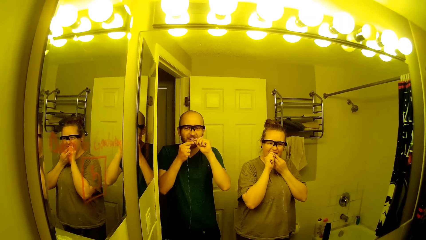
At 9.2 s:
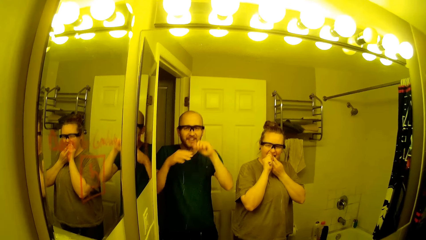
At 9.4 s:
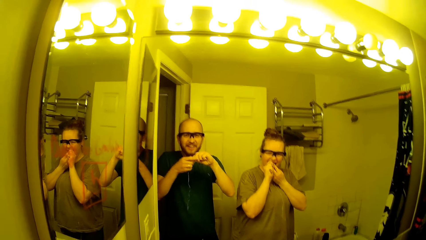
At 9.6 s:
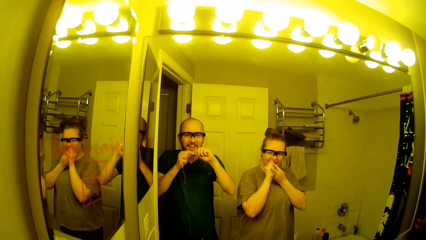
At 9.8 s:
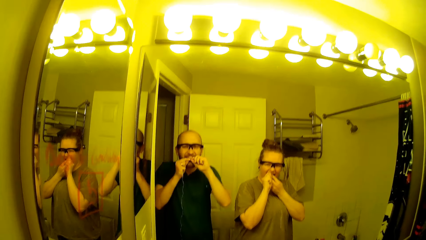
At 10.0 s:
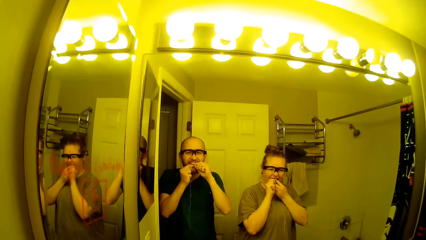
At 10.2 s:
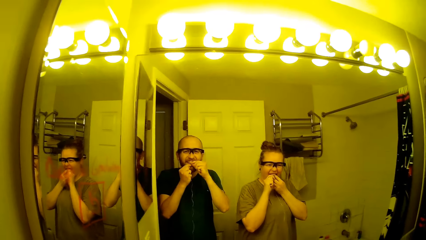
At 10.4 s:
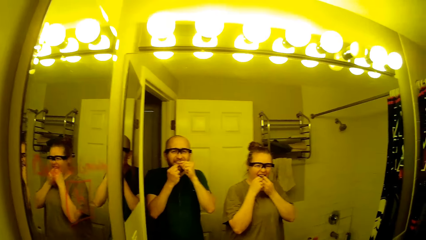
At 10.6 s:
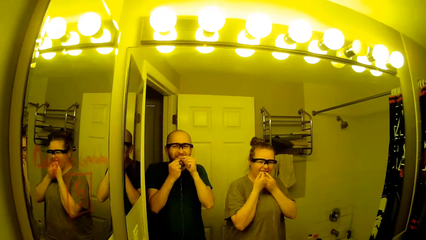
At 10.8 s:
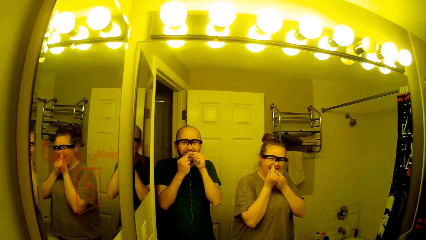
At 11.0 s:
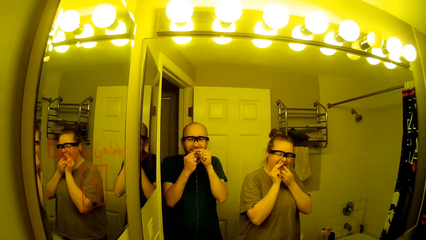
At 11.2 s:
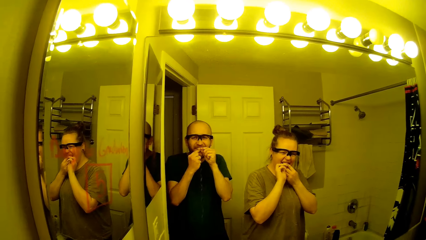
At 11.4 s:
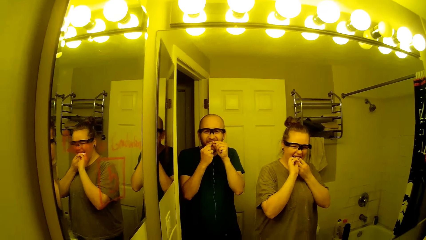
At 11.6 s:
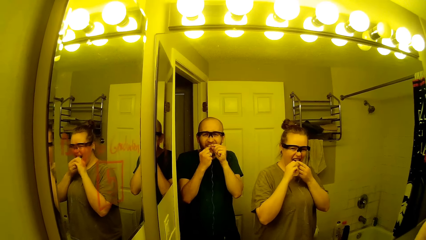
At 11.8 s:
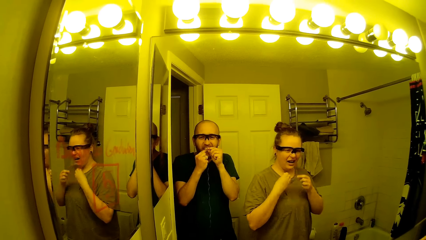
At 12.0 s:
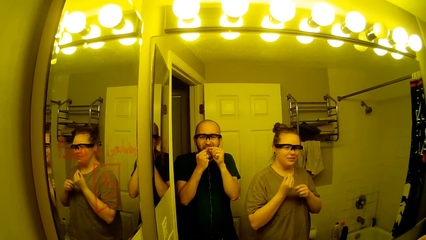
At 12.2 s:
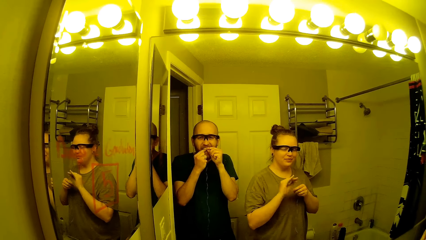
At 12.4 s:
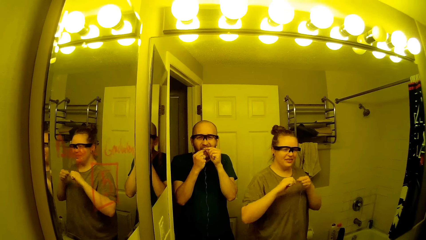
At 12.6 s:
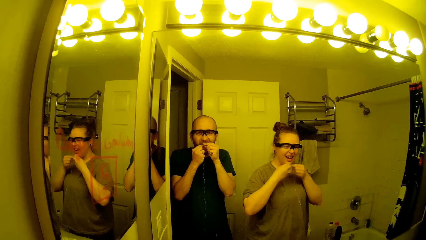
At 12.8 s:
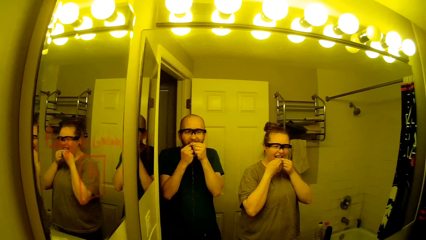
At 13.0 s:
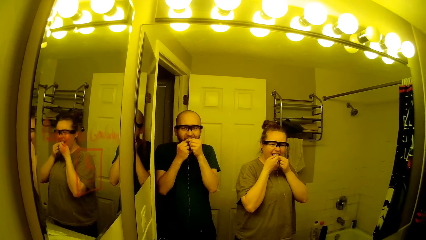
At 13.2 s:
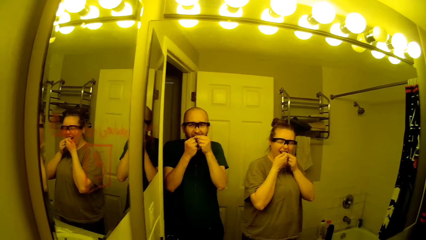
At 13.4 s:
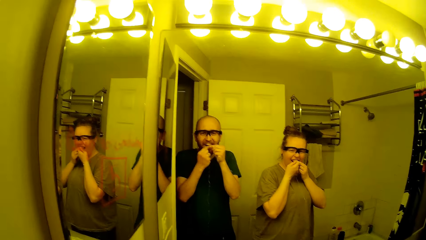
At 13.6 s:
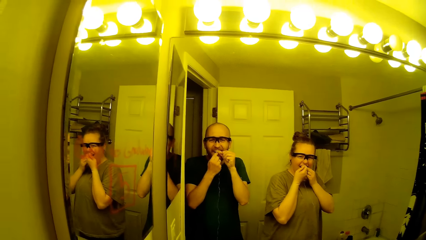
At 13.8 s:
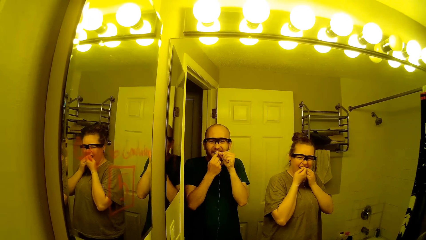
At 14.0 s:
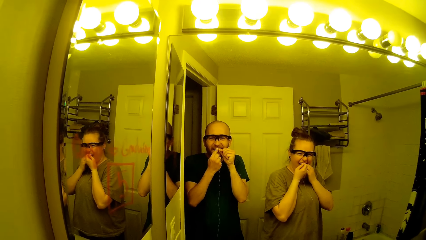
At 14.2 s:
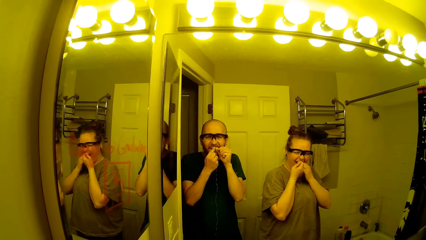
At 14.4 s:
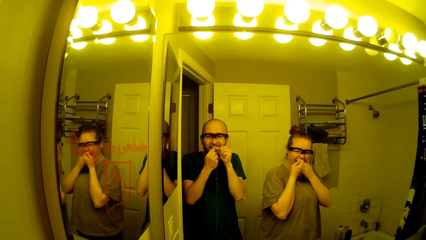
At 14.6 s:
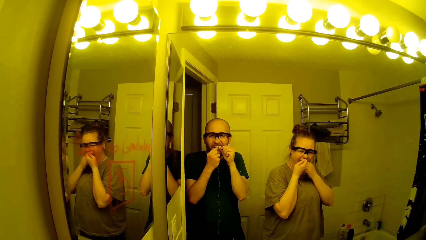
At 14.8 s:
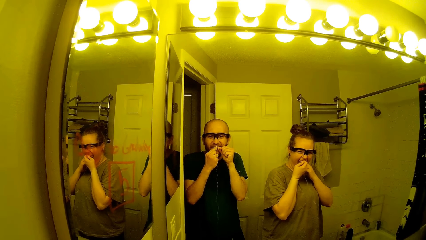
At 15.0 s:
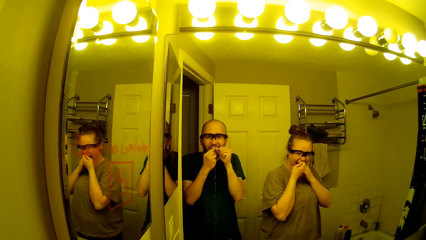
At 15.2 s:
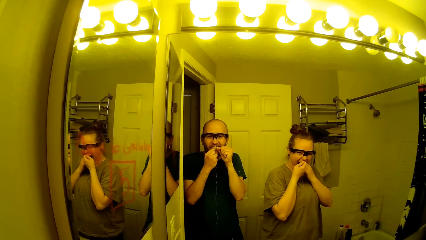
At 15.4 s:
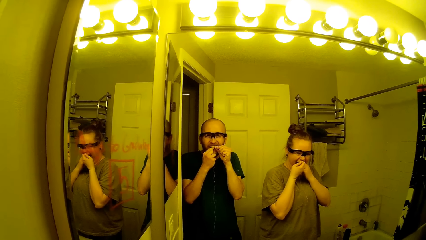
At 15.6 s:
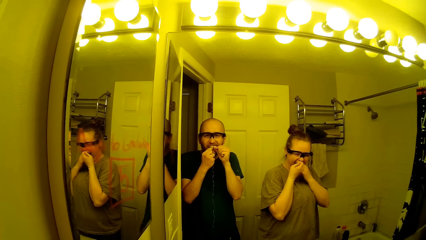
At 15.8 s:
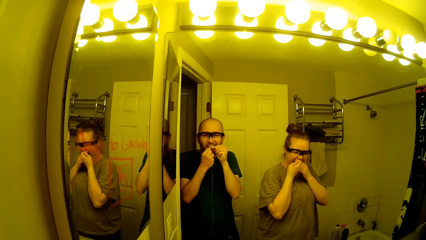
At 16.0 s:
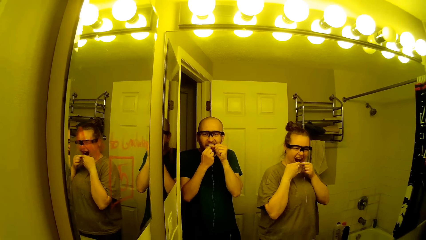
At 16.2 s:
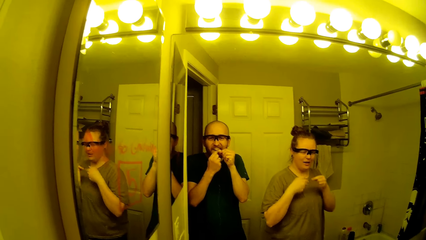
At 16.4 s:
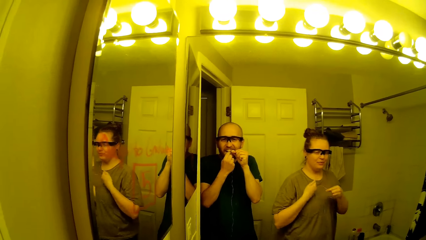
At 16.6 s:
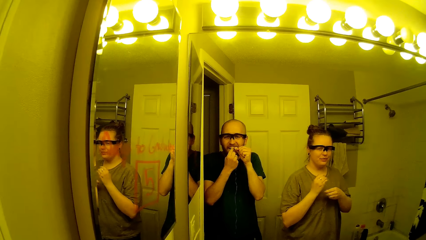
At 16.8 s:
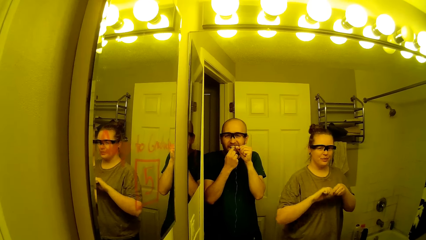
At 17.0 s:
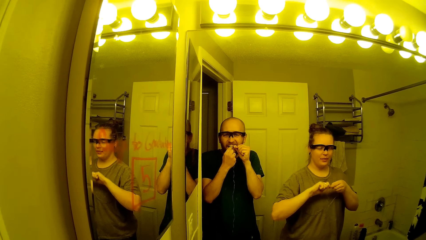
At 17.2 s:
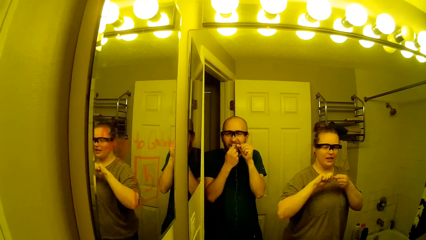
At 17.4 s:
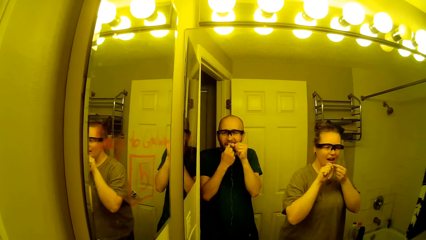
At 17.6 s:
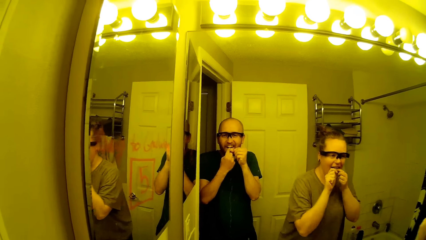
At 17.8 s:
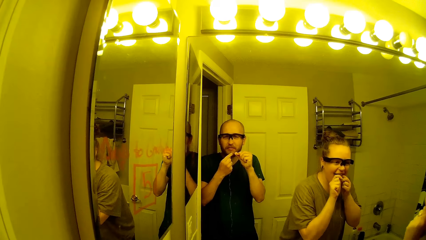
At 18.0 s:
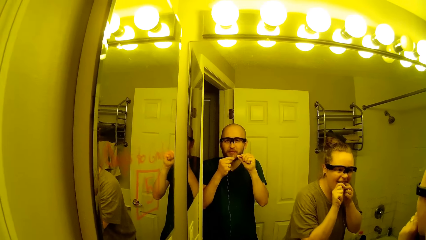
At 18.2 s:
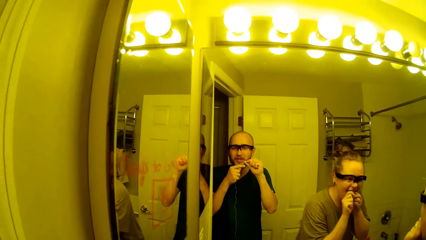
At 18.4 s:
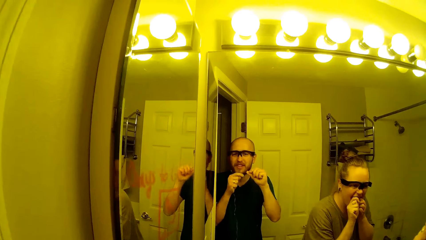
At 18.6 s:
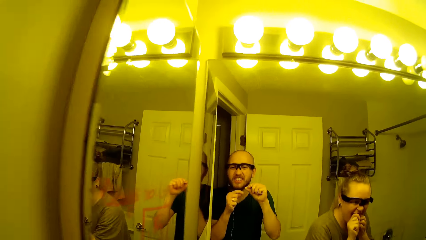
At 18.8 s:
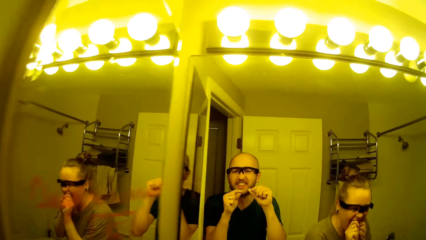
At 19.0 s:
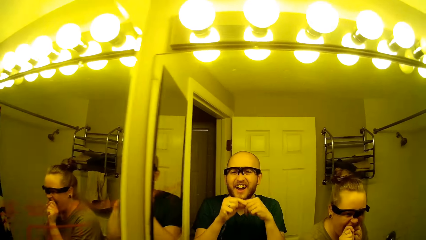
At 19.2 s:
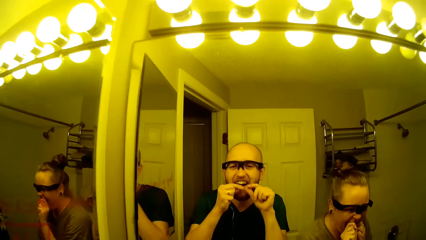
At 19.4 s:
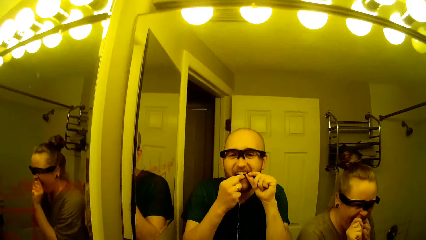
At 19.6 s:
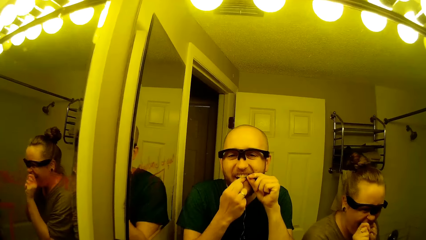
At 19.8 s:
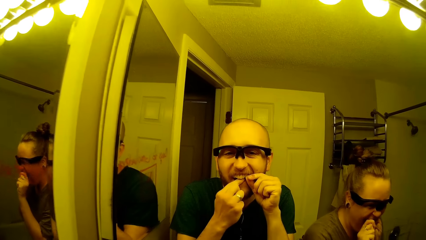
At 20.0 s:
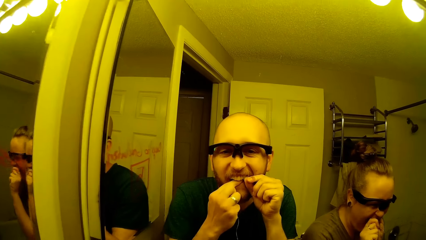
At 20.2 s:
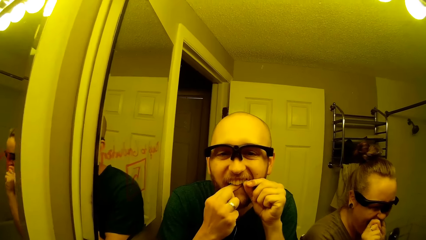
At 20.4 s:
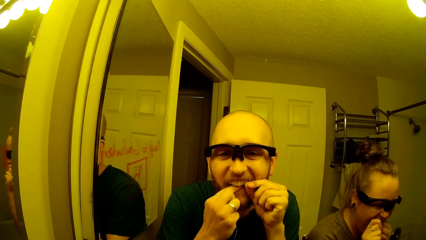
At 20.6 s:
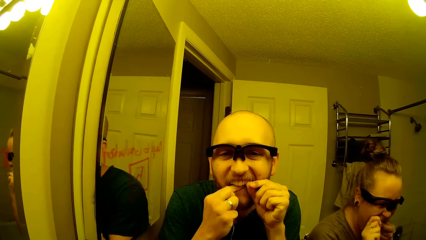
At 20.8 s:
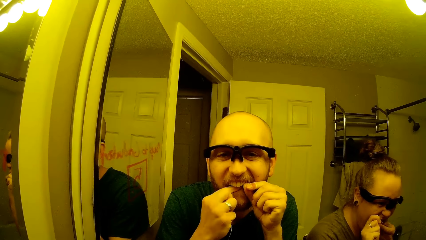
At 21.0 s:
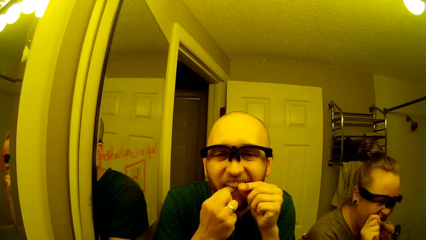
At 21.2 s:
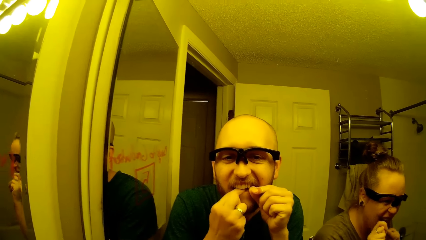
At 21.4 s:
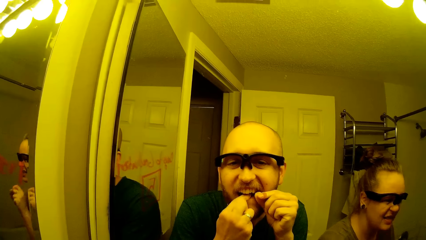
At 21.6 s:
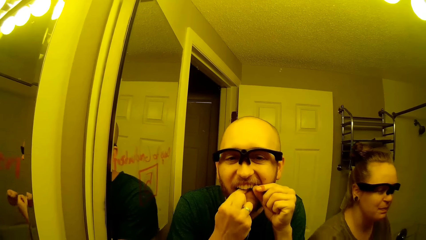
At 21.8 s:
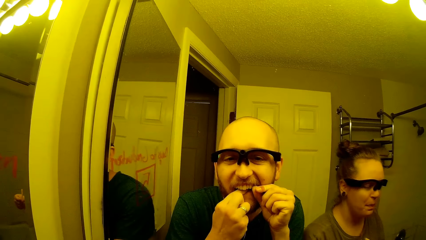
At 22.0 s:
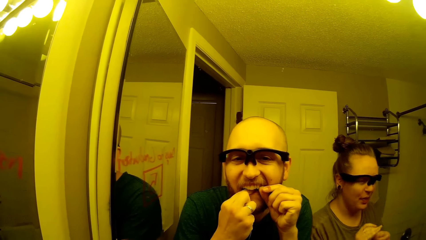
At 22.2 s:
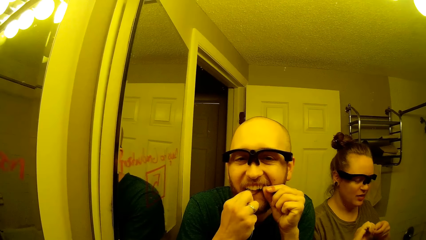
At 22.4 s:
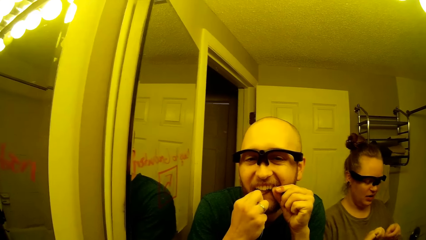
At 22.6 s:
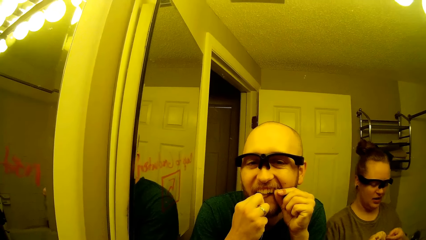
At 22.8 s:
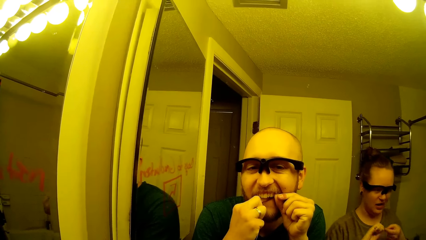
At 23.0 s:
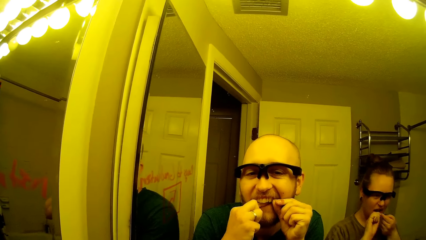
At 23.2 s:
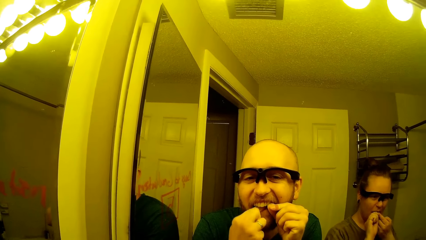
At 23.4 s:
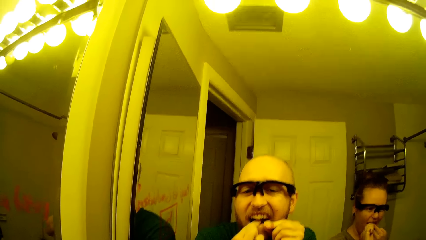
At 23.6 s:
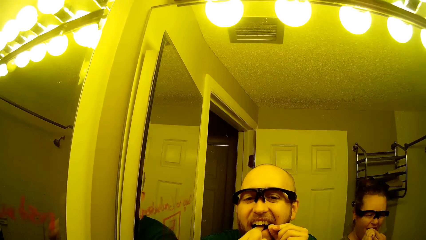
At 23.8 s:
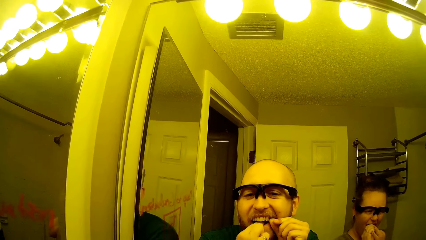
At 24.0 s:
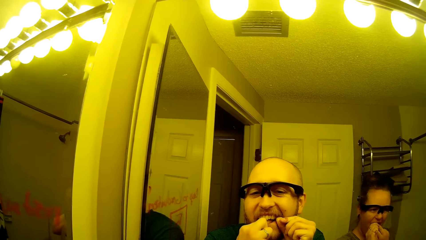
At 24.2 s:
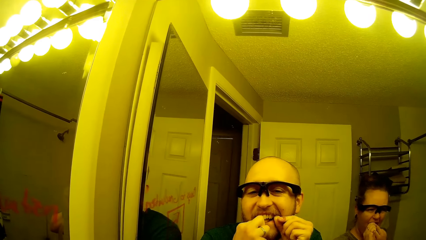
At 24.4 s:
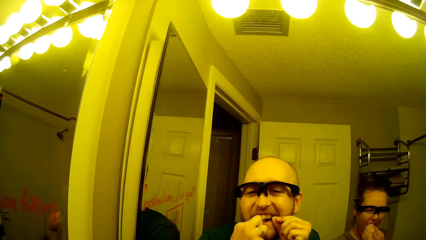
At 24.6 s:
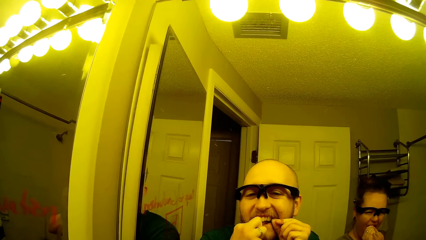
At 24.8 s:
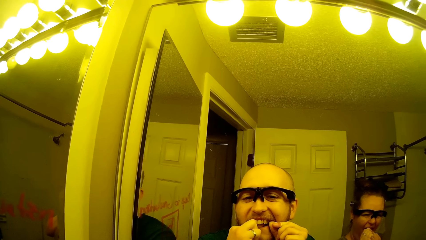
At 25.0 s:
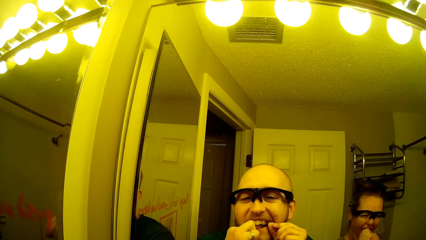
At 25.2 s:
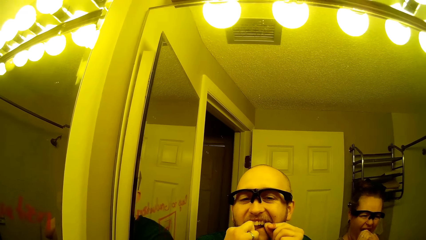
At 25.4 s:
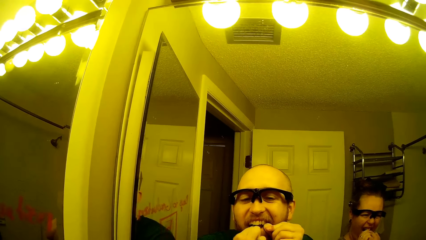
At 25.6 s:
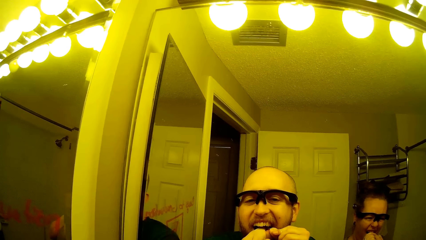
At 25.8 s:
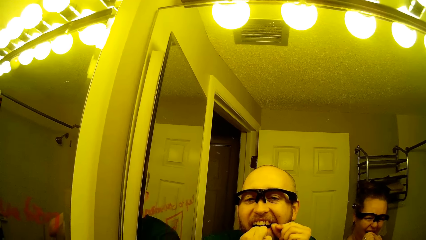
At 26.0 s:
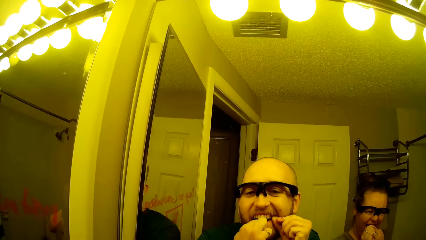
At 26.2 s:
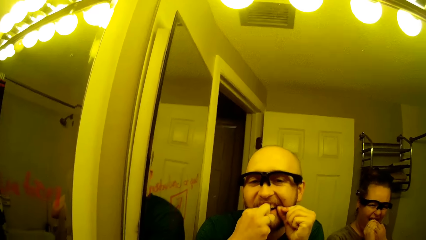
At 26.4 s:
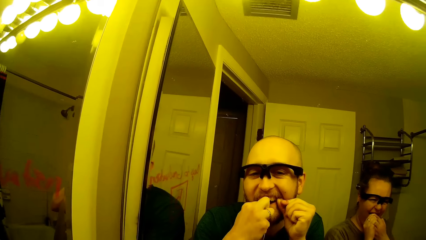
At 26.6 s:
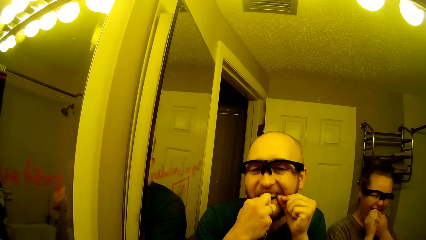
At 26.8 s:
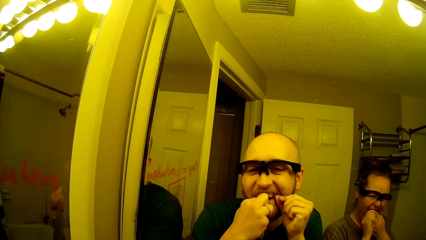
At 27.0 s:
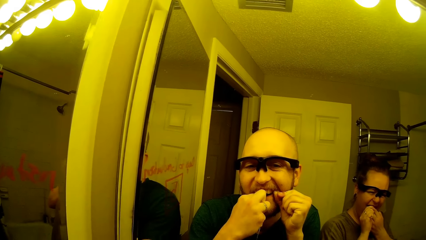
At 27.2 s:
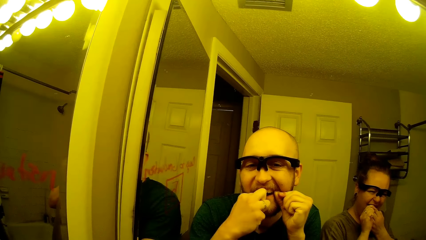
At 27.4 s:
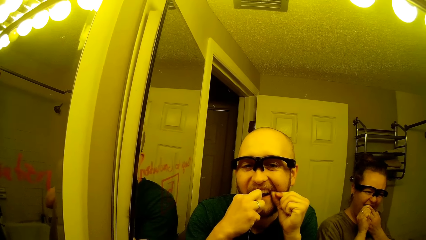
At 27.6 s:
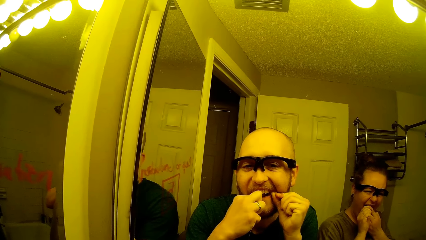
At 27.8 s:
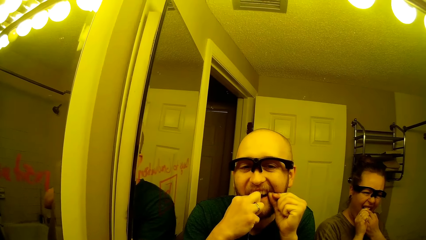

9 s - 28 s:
The camera wearer flosses the teeth with a flossing thread. The woman twirls the floss strip in her hands. The woman cleans her teeth with the floss strip in her hands. The woman twirls the floss strip in her hands. The woman cleans her teeth with the floss strip in her hands. The camera wearer twirls the floss strip in his hands. He cleans his teeth with the floss strip in his hands. The woman twirls the floss strip in her hands. The woman cleans her teeth with the floss strip in her hands.
